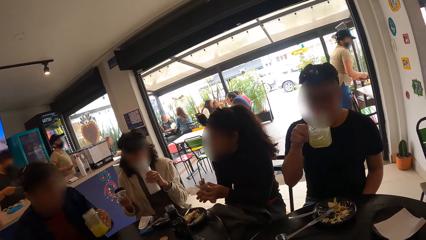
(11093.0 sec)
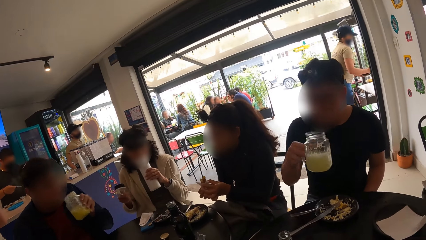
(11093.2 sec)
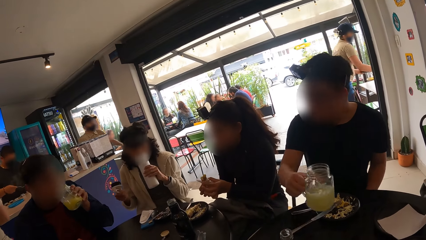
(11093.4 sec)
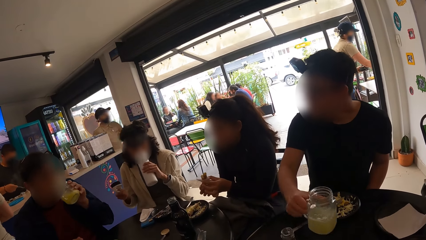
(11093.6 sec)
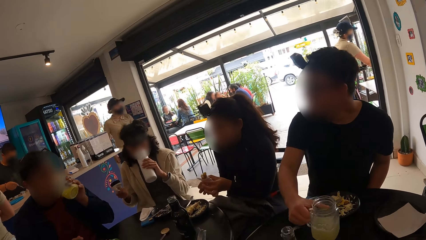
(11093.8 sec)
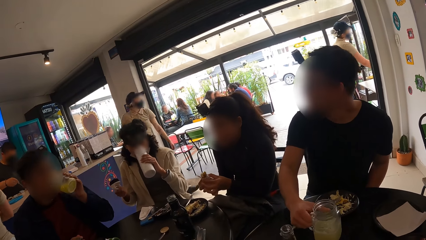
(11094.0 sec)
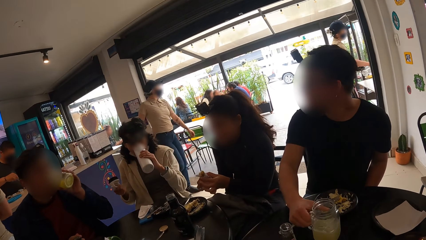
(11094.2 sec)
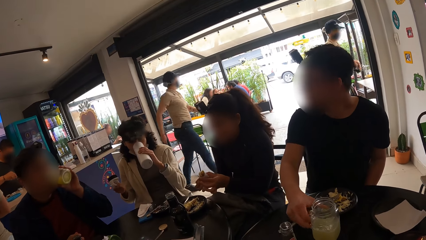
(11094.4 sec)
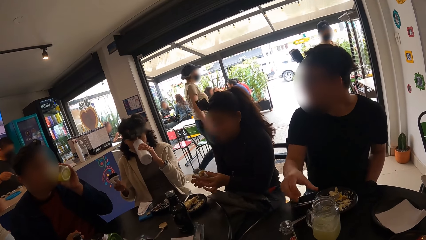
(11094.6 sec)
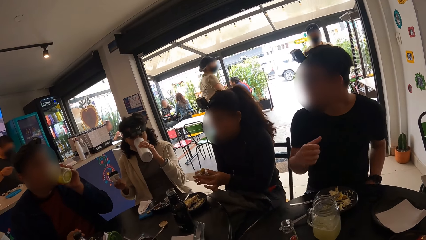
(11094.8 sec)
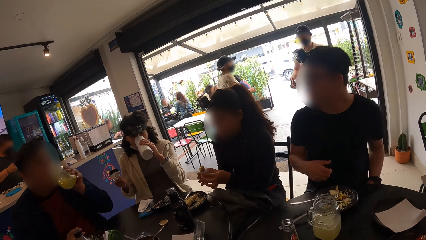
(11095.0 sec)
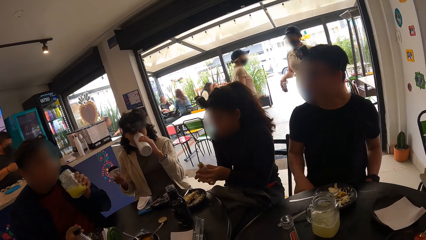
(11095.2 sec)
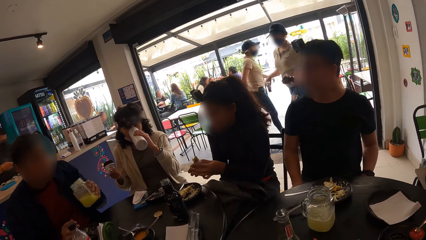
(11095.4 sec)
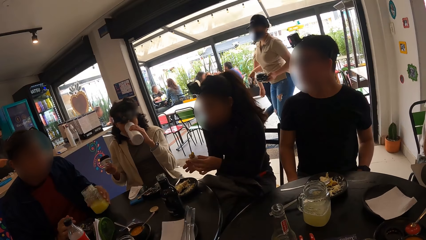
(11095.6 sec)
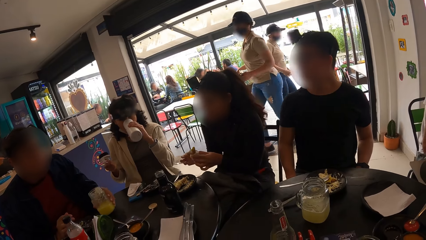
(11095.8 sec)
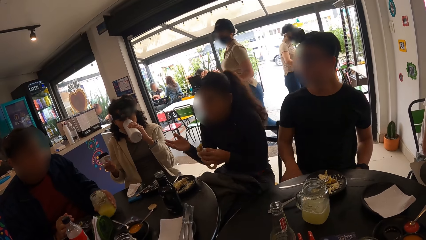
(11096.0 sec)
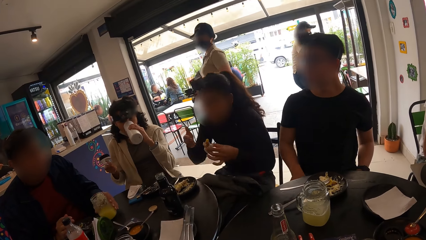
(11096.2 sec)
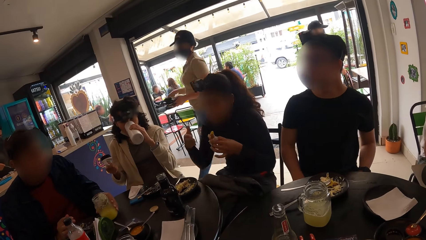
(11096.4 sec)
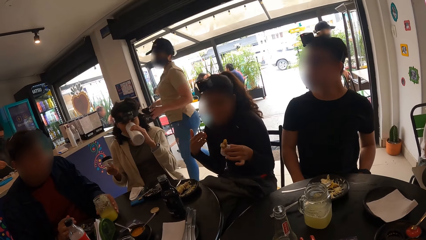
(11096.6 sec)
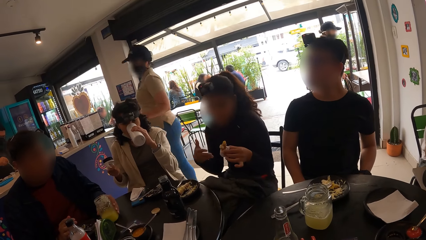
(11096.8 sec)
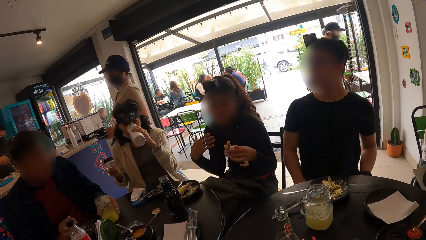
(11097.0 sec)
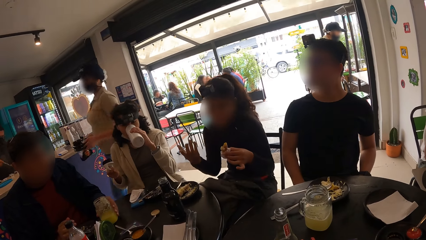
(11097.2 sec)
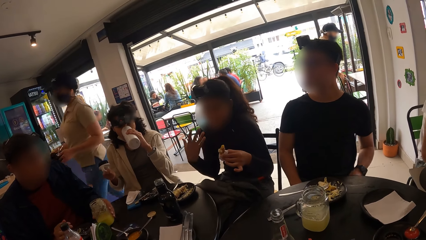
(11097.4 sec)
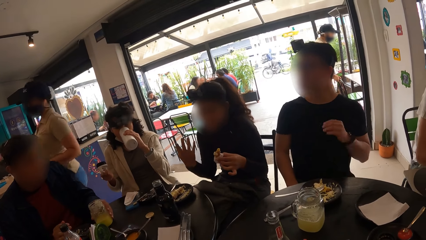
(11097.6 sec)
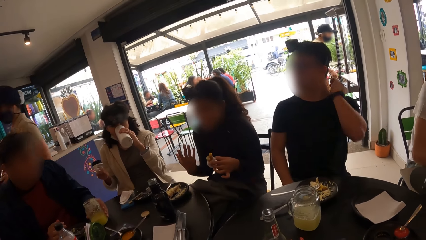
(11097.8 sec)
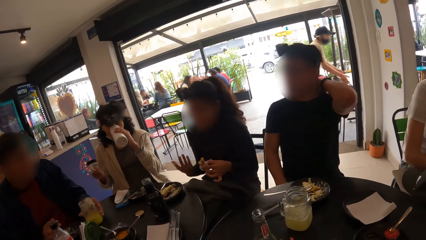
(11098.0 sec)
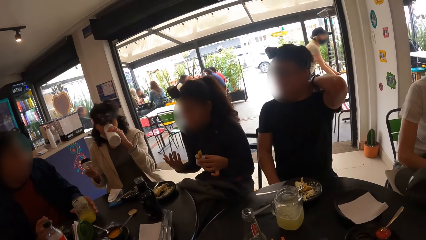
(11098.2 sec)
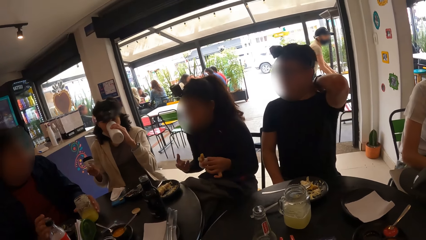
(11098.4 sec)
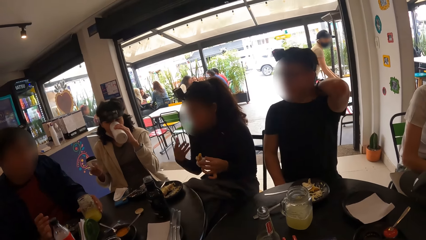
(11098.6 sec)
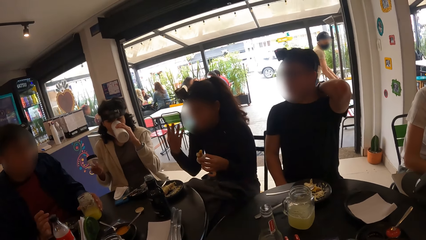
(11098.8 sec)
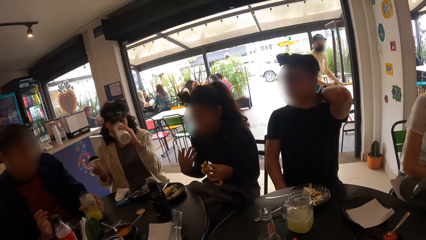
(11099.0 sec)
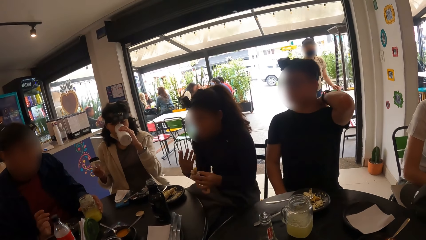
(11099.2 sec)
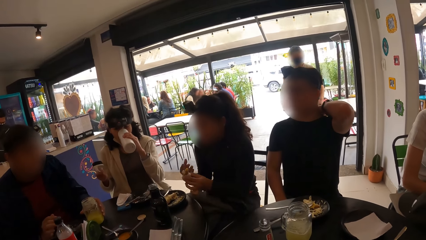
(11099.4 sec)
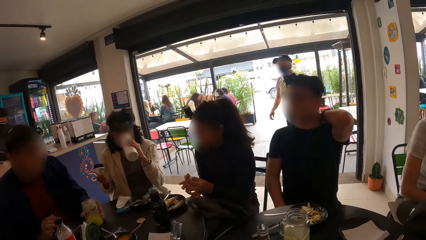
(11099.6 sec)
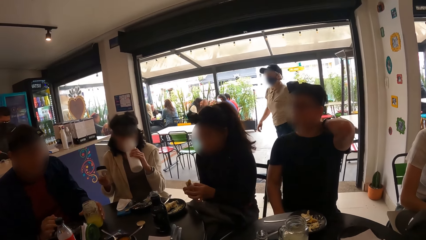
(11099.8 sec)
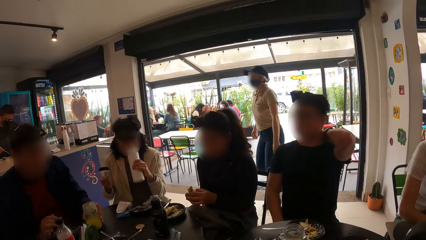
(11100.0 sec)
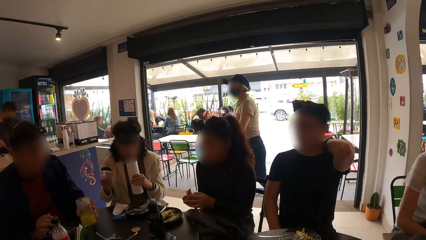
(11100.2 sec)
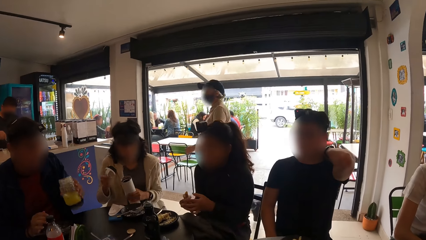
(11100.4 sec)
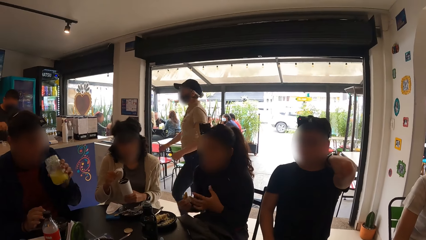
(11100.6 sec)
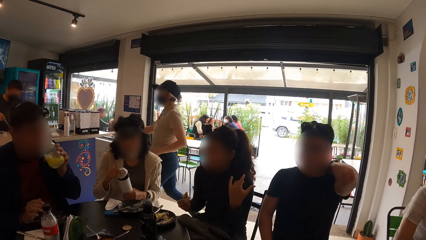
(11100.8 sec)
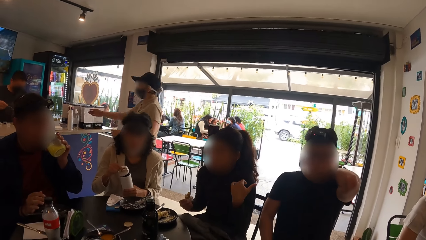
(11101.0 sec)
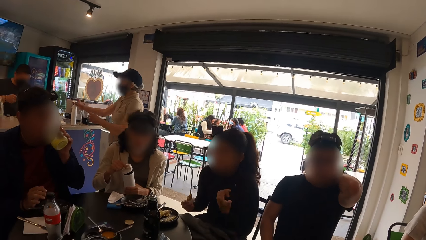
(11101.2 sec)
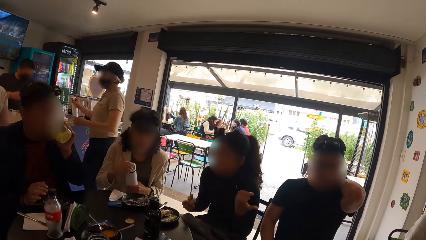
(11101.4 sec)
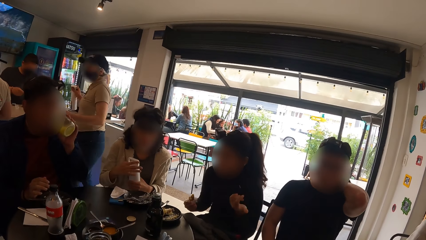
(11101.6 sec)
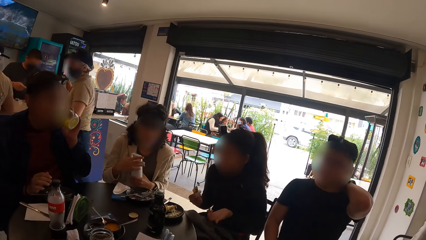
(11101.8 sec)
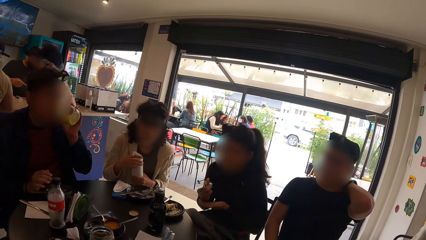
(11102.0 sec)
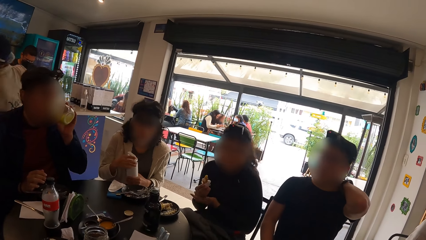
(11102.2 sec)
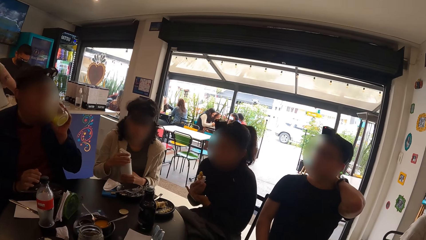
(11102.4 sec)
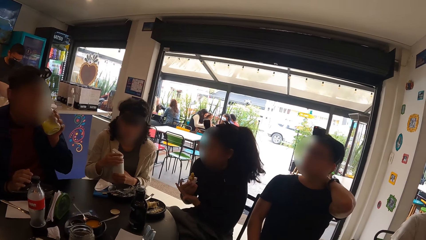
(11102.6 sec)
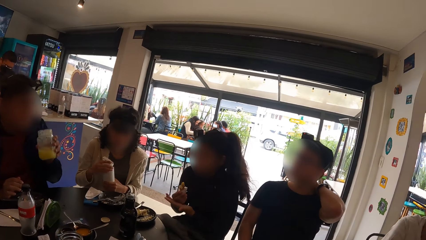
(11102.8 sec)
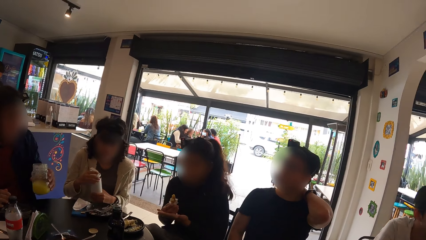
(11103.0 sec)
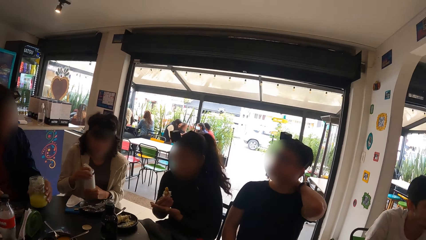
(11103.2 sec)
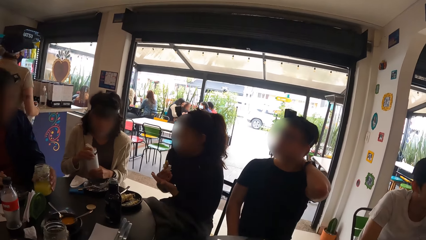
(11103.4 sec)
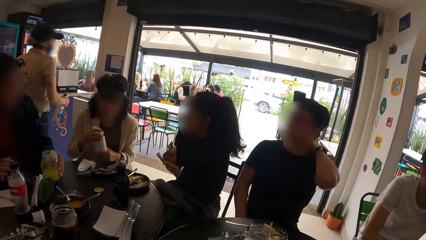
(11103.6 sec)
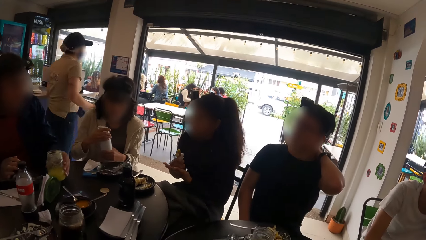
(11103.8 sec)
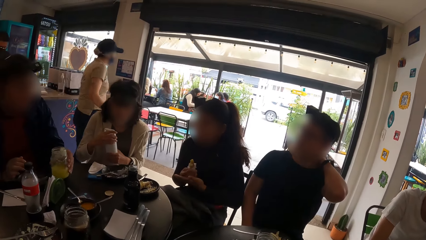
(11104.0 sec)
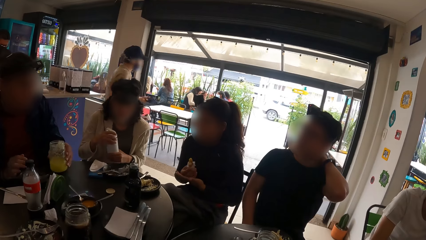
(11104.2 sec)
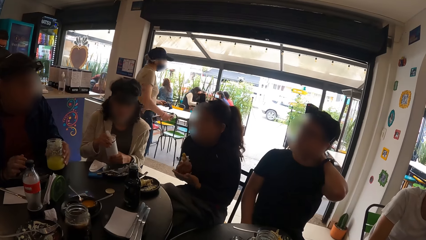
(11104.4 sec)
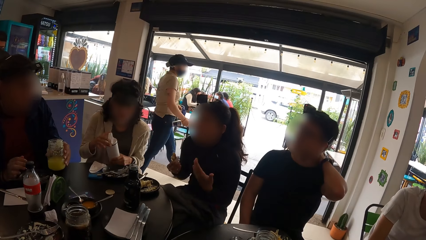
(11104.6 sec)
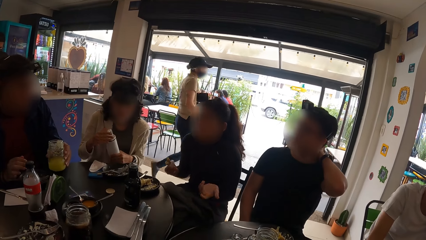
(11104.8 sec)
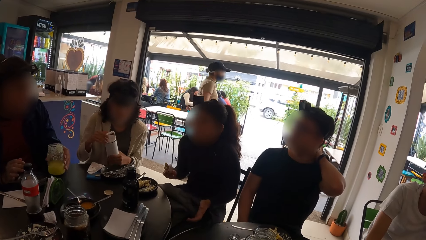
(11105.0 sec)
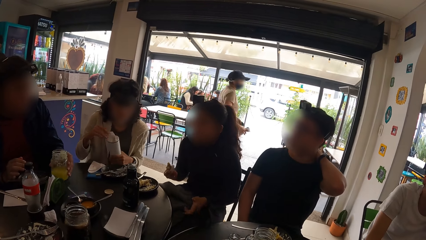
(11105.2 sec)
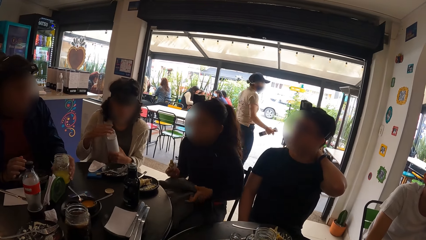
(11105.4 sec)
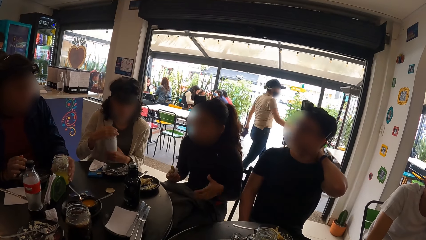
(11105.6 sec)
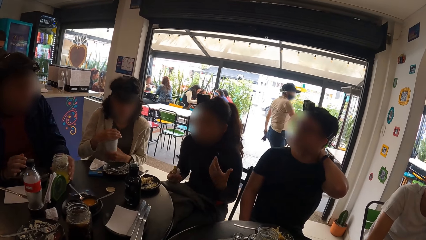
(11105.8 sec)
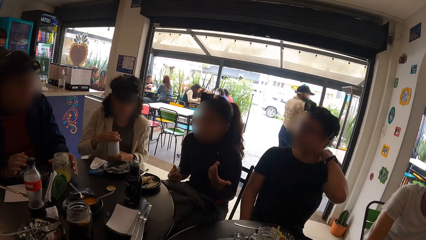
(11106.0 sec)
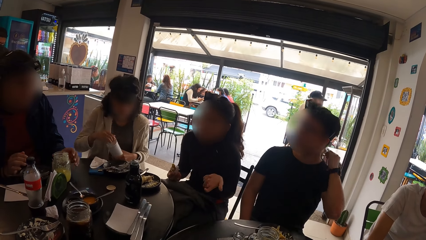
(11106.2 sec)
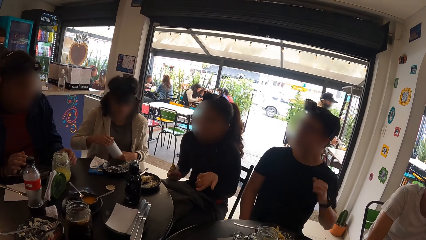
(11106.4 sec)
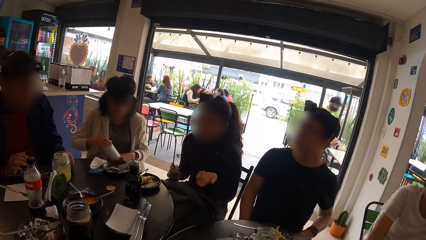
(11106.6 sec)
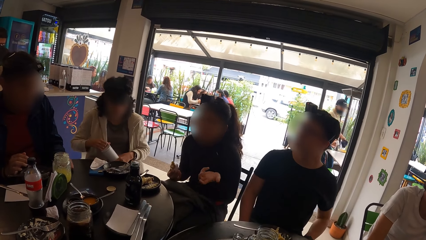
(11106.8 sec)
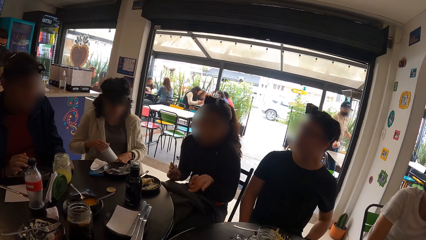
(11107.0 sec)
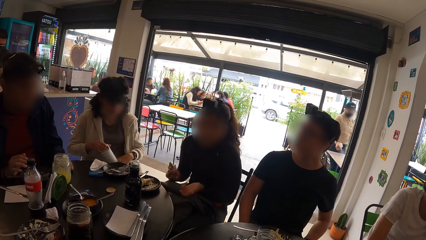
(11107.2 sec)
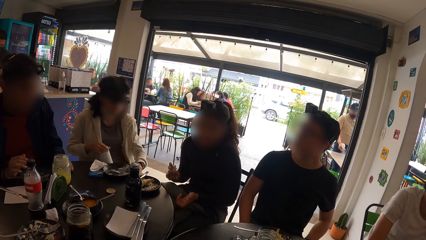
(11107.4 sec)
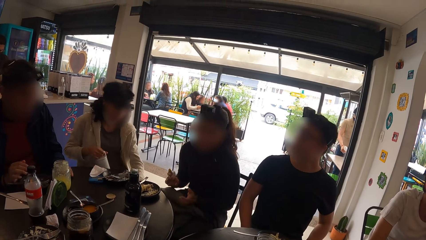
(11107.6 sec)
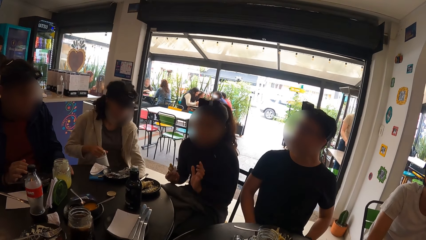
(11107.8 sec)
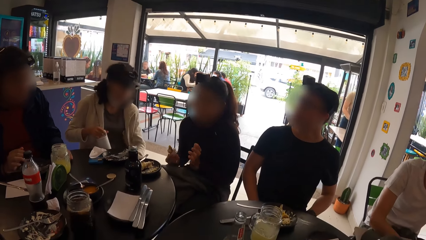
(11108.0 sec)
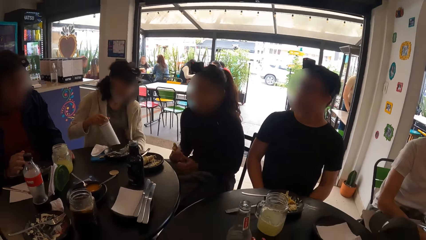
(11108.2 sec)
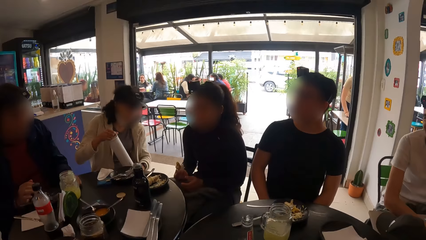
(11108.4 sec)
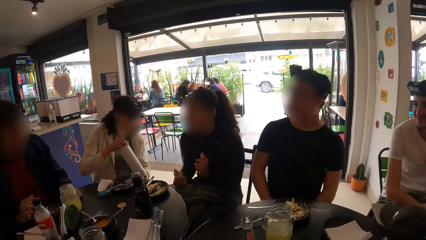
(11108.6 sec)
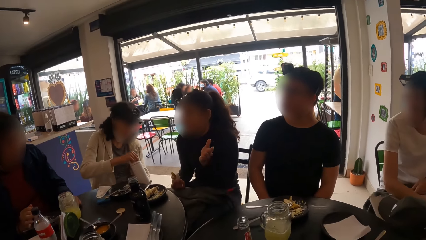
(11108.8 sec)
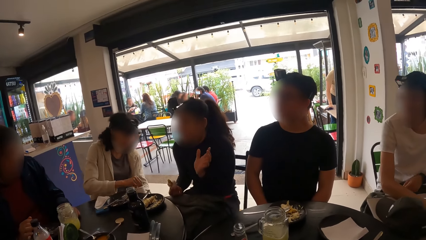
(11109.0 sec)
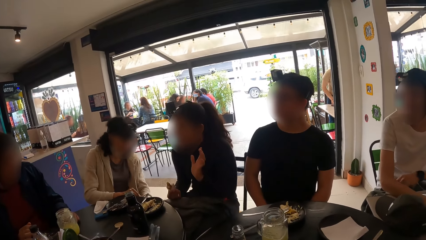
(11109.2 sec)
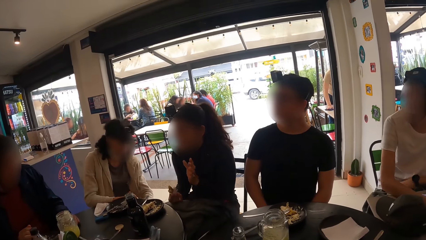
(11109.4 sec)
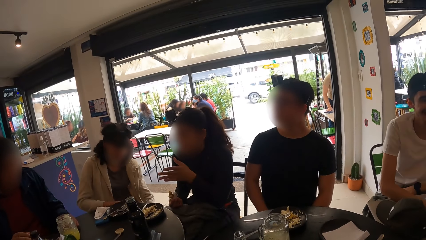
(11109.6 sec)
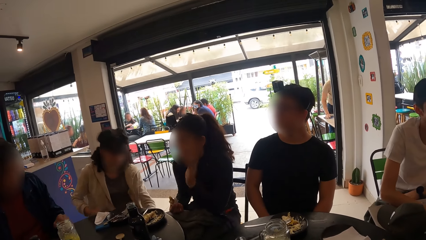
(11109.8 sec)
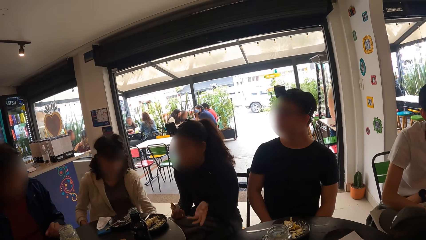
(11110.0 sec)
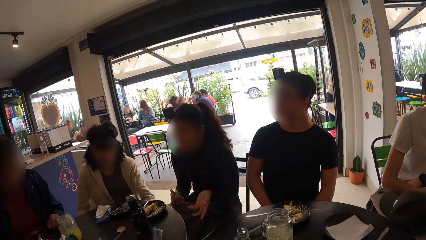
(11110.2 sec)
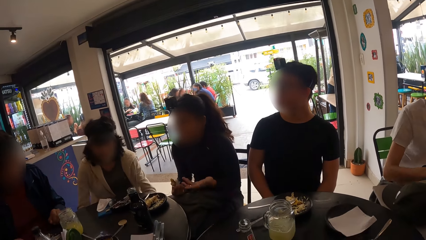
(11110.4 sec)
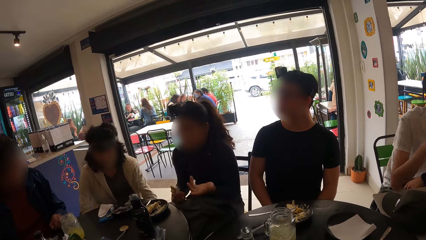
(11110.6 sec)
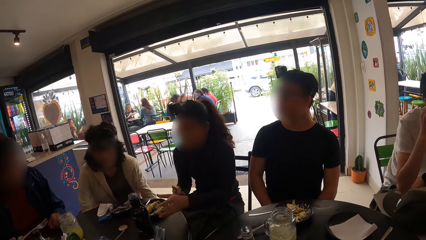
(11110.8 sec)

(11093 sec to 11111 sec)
A woman drinks from the flask of water in her left hand. A man picks up a container of juice from the table with his left hand. Another man drops the cup of juice on the table with his right hand. The first man drinks from the container of juice in his left hand and places the container of juice in his left hand on the table. He picks up the container of juice from the table with his left hand and drinks from the container of juice in his left hand. The woman closes the flask of water with the lid in her left hand. The first man places the container of juice in his left hand on the table. The woman puts the flask of water under the table with her right hand.
